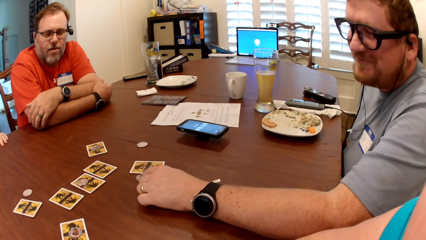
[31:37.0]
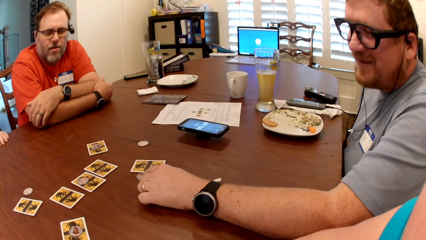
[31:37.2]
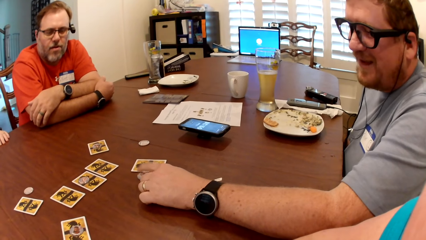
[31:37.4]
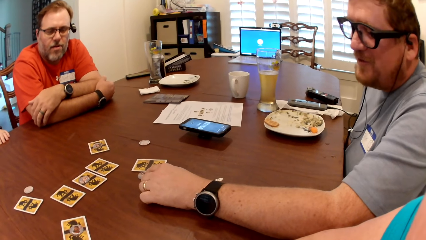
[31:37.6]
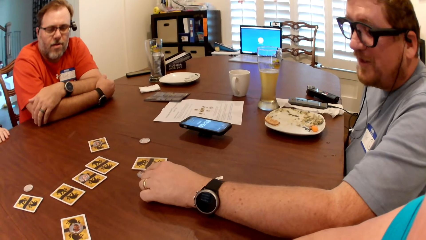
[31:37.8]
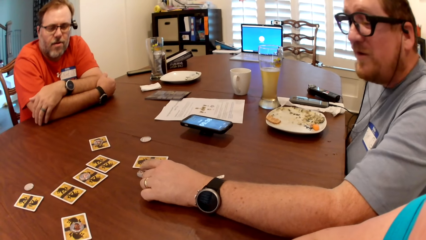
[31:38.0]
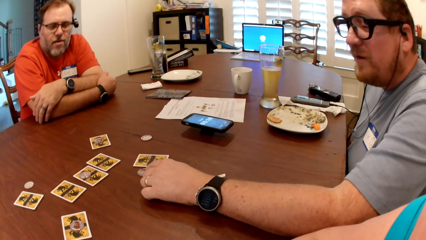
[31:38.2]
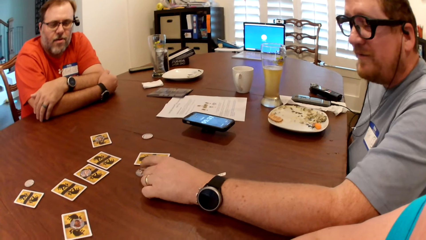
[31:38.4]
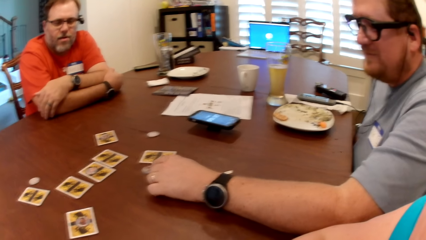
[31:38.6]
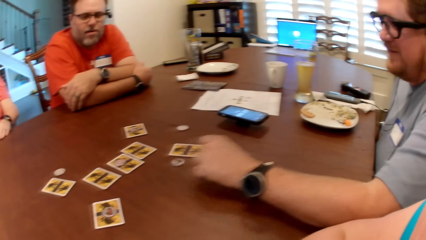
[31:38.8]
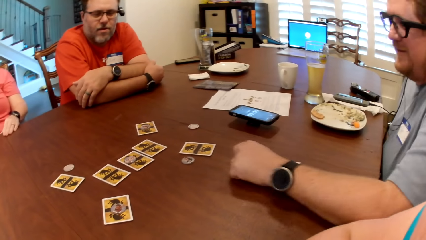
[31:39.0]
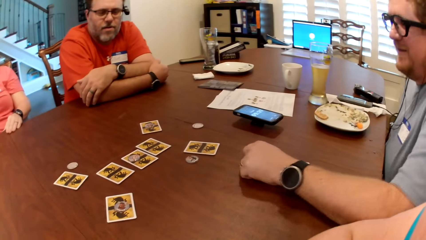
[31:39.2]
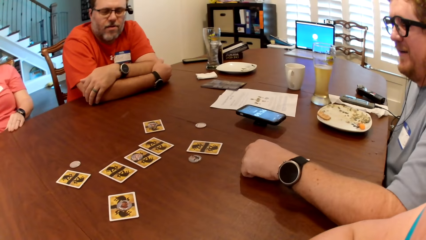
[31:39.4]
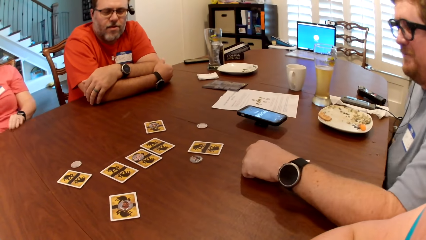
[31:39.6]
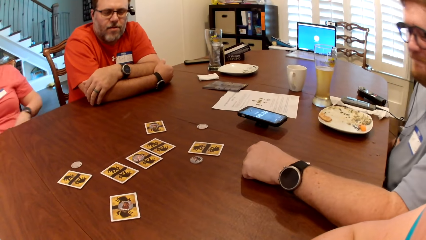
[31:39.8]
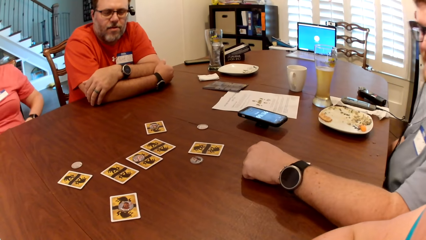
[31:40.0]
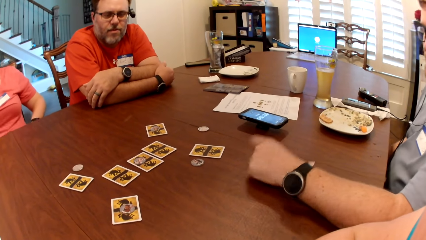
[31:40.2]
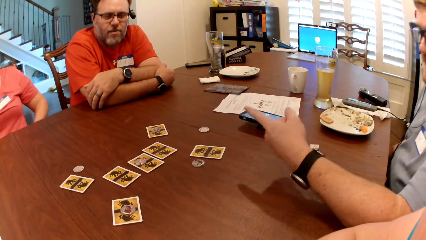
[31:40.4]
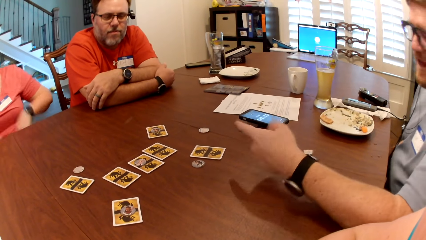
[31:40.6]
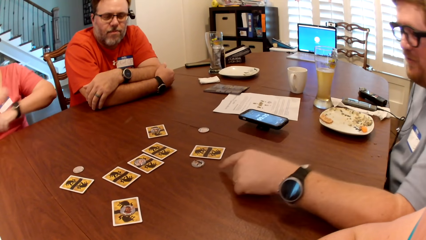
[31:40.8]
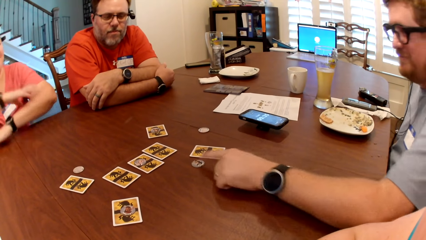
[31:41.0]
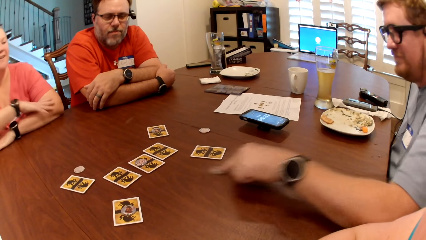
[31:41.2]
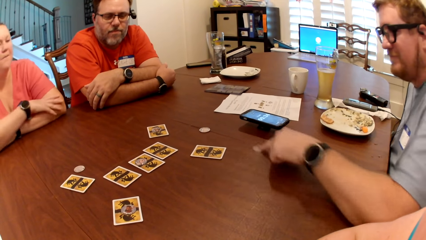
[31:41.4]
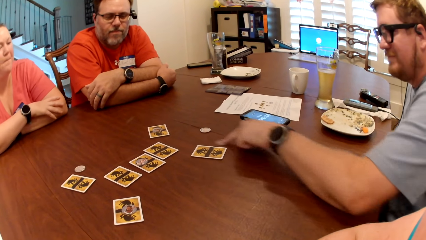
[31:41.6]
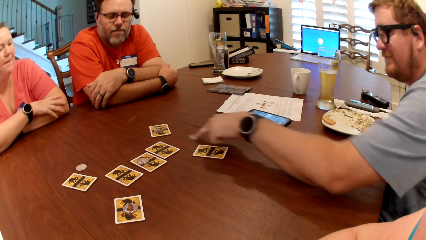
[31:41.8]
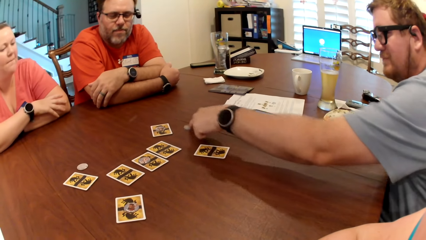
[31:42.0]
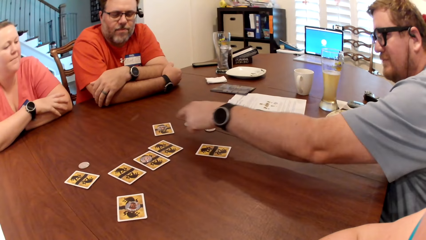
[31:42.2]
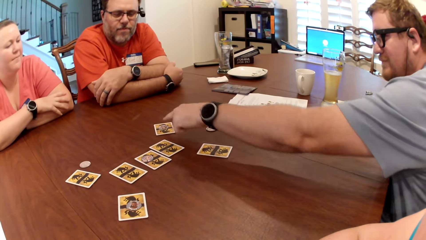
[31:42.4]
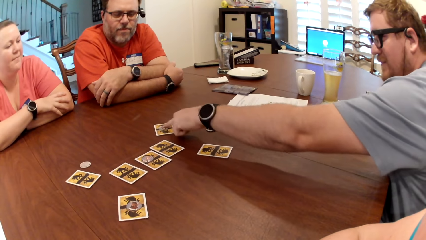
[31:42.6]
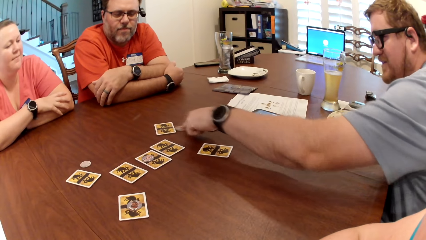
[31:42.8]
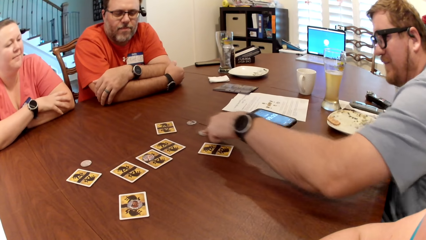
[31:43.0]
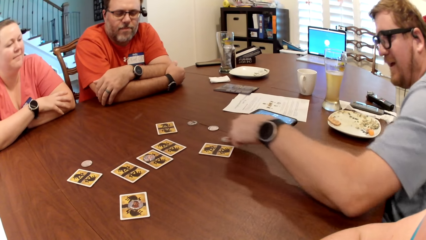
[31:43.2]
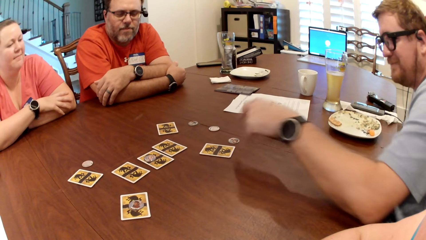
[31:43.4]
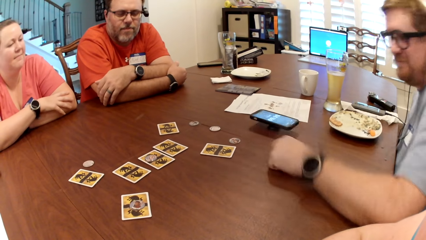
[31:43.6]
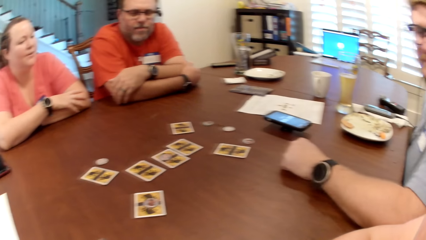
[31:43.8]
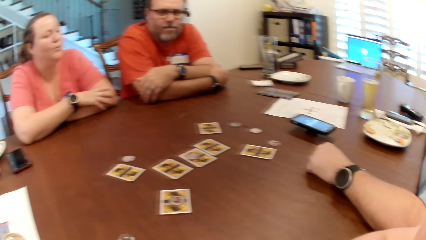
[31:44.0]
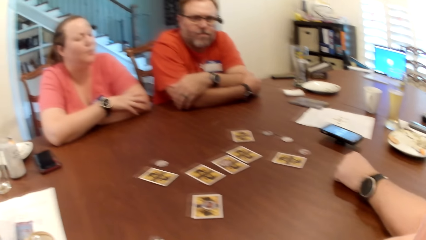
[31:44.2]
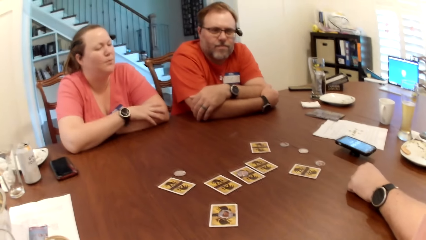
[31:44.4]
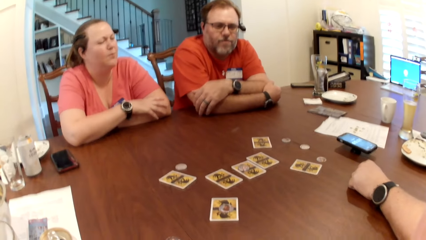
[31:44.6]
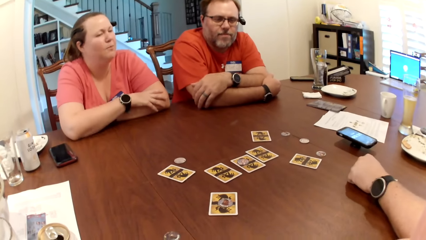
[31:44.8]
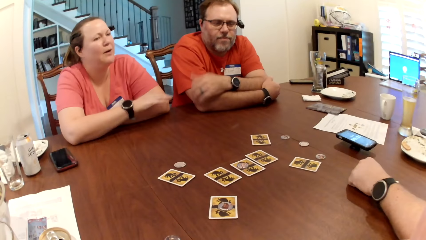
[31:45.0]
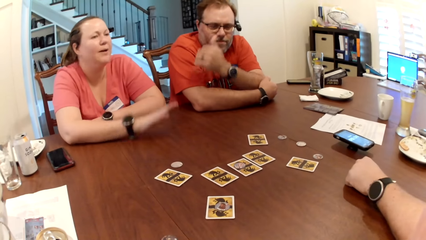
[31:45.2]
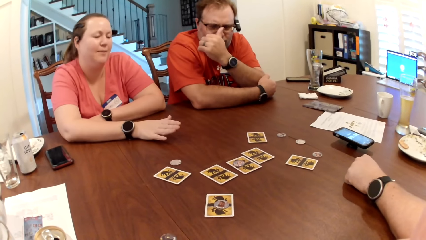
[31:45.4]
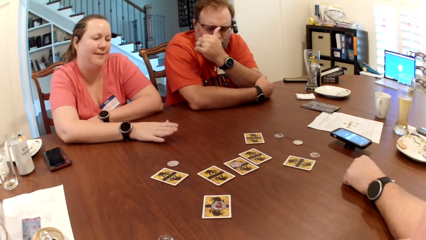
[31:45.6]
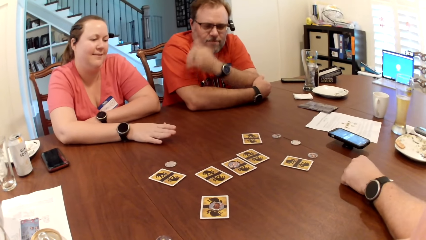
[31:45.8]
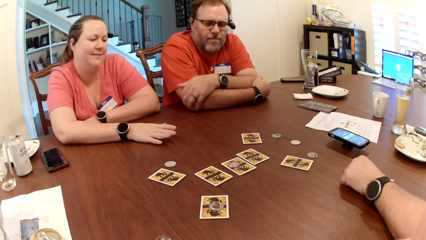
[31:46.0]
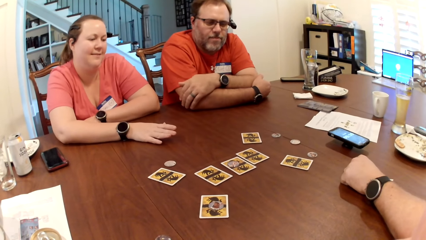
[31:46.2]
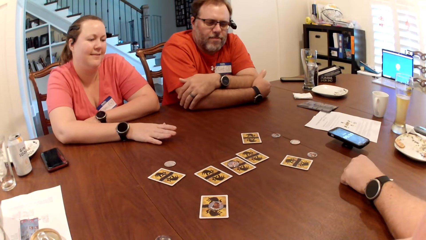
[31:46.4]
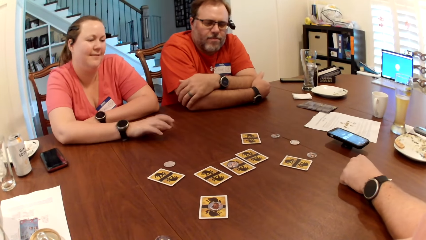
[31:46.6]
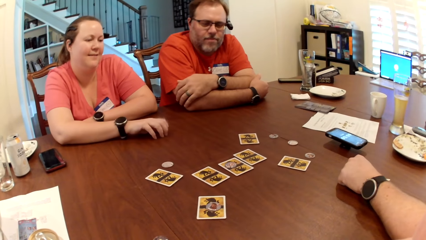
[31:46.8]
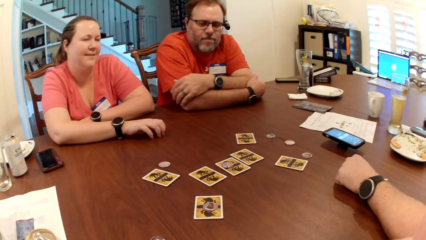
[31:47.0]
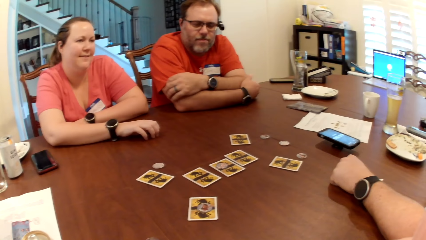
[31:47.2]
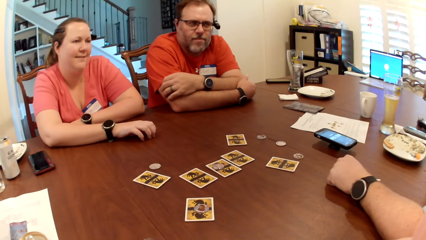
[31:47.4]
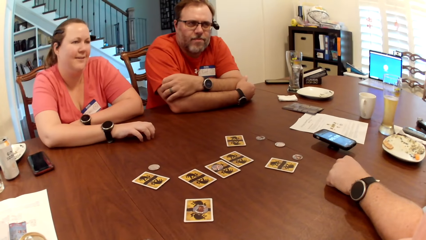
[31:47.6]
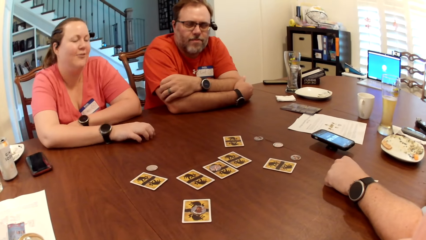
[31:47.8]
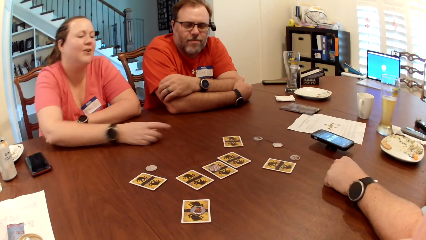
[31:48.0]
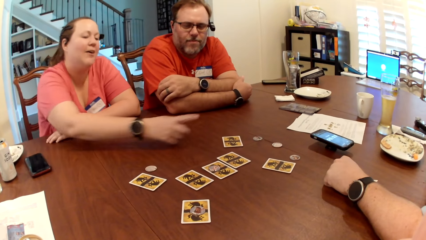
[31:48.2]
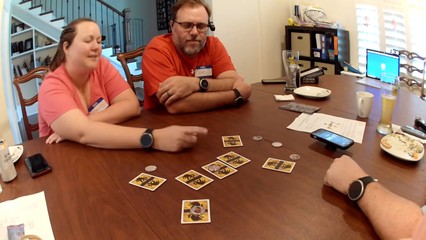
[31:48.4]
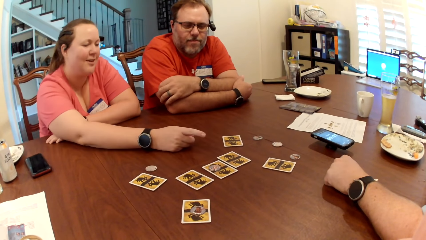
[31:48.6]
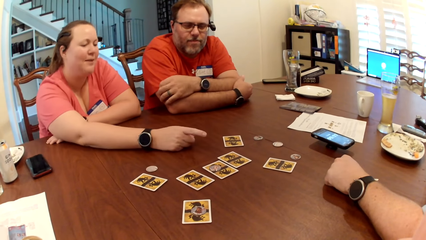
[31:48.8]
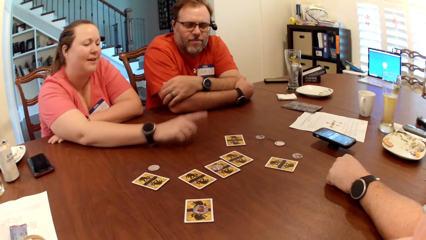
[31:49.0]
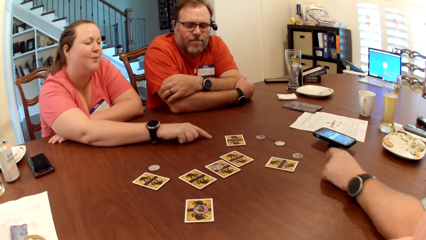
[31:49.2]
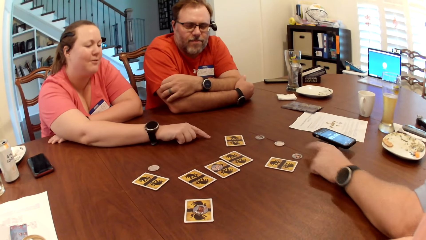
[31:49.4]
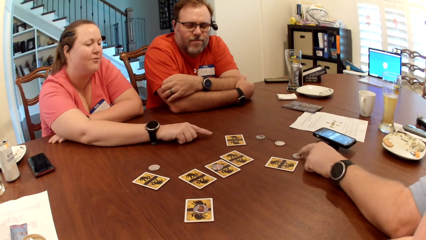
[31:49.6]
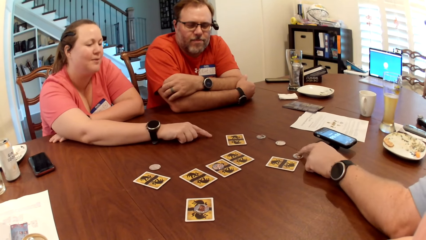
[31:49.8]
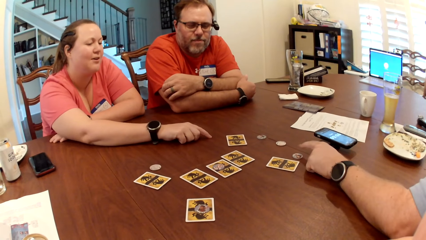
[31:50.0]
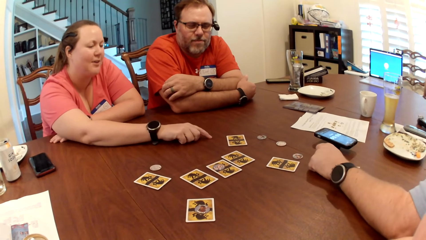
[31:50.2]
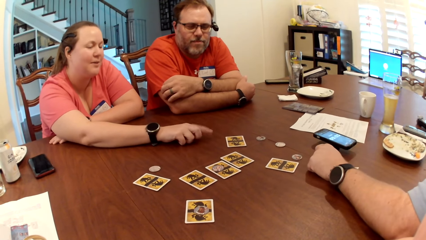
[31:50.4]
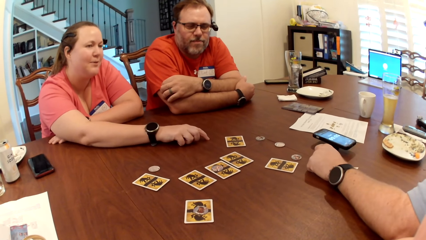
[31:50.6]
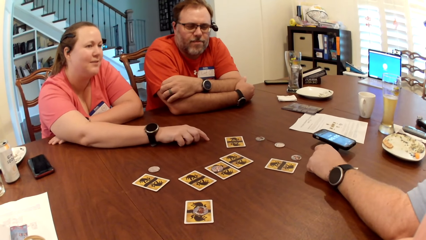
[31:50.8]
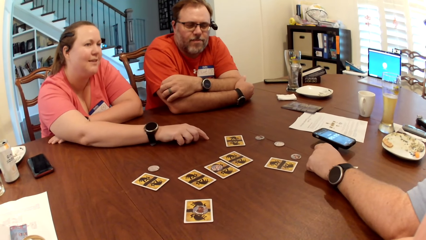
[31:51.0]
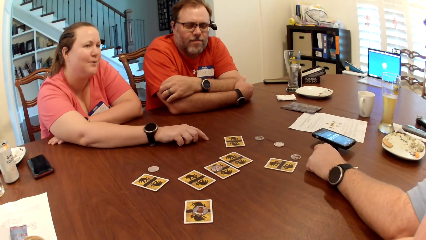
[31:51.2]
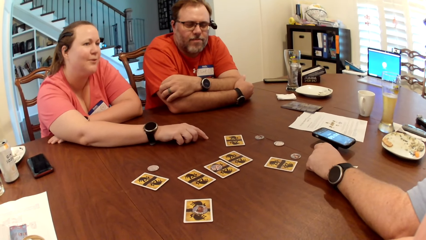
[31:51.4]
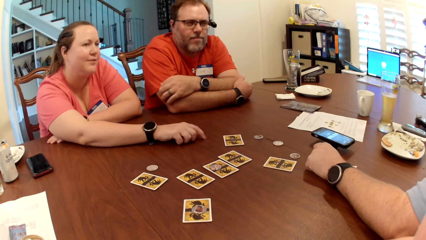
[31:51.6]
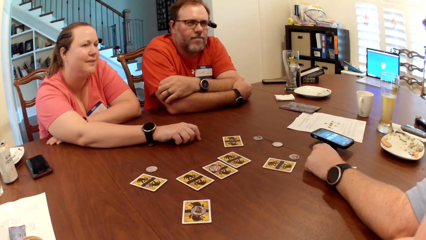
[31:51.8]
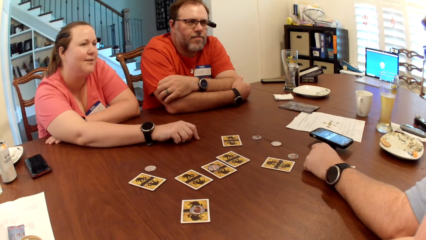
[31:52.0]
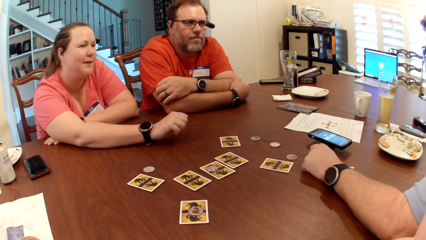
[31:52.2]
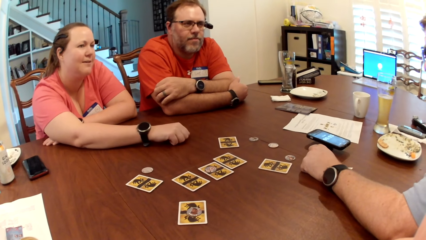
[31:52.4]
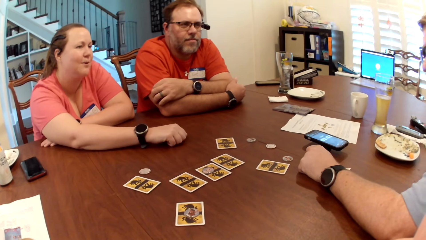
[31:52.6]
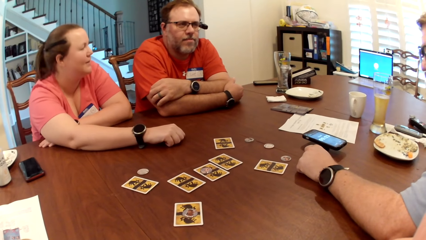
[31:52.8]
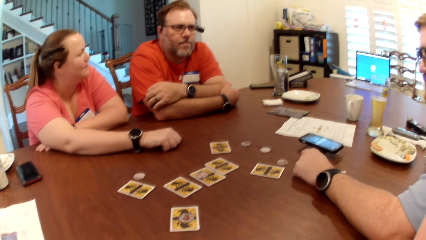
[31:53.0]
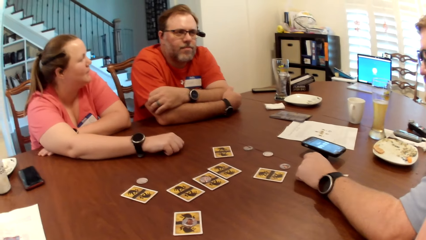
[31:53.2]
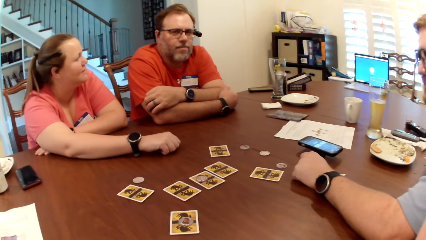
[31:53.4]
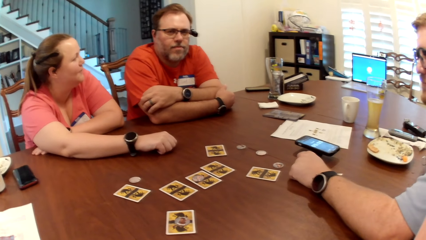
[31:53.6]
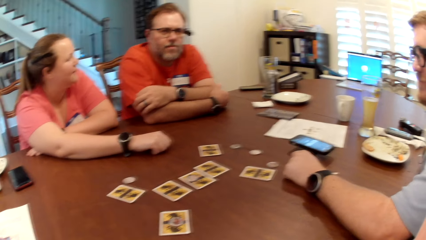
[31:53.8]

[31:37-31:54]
The man moves a role token. He moves the token on the table with his left hand again. Another man adjusts his eyeglasses with his left hand.
